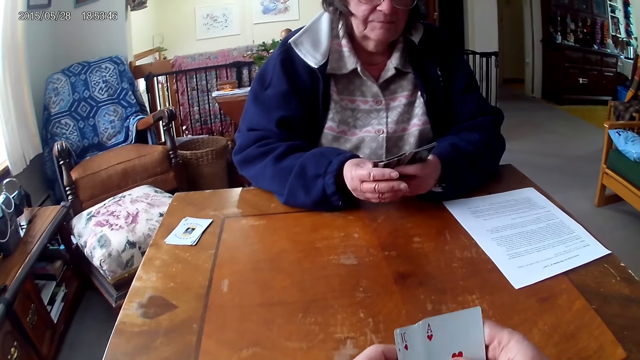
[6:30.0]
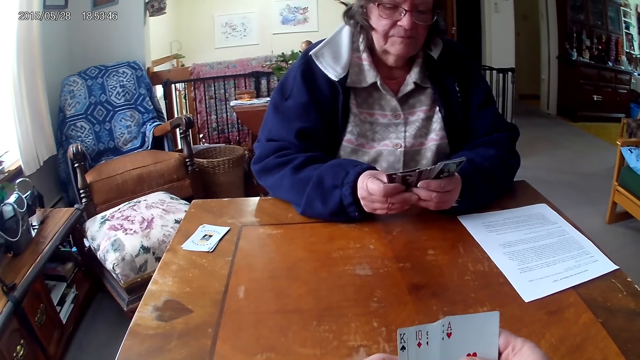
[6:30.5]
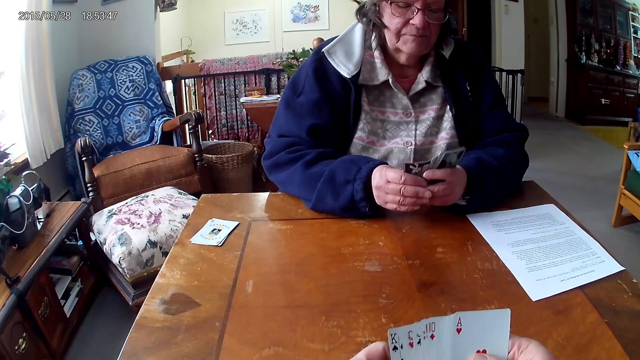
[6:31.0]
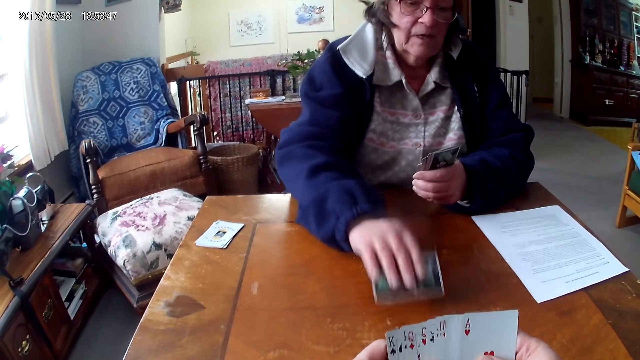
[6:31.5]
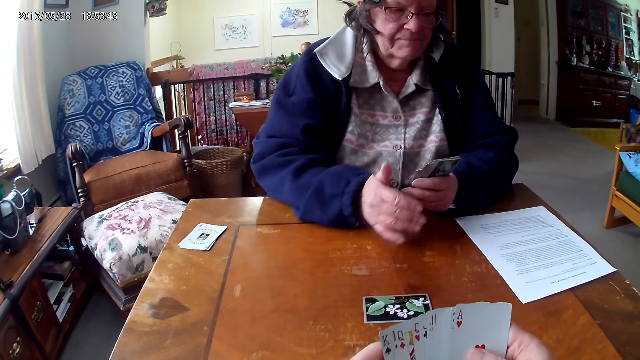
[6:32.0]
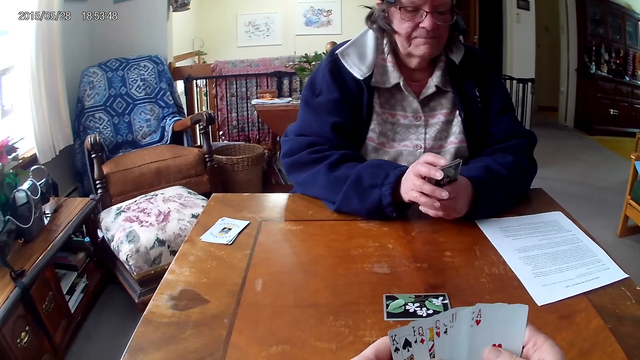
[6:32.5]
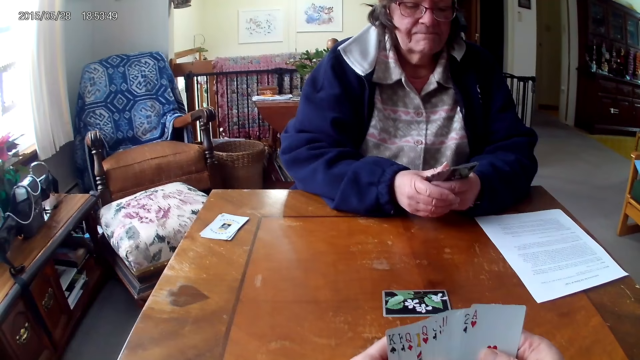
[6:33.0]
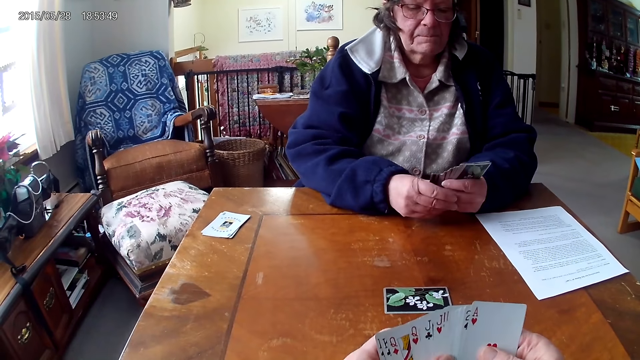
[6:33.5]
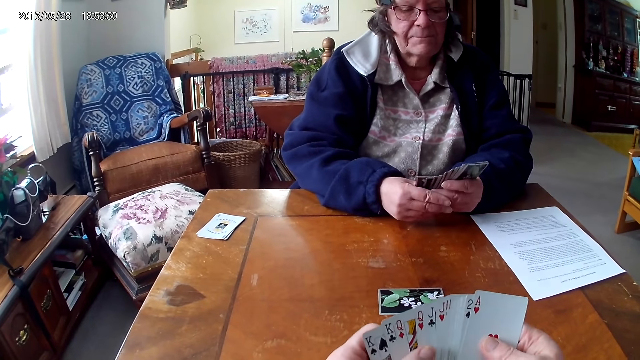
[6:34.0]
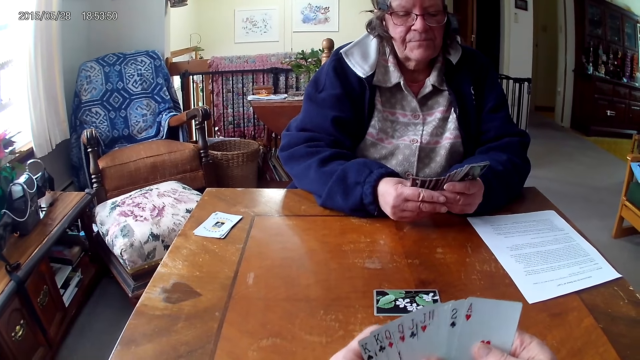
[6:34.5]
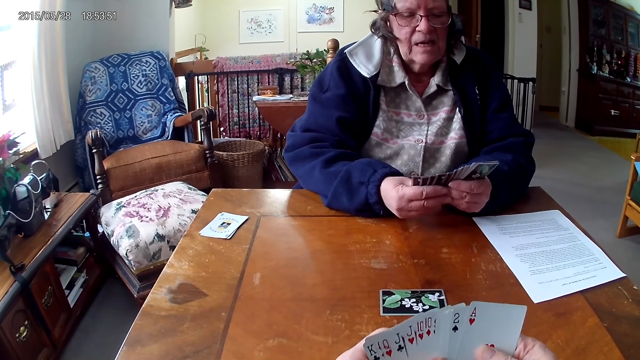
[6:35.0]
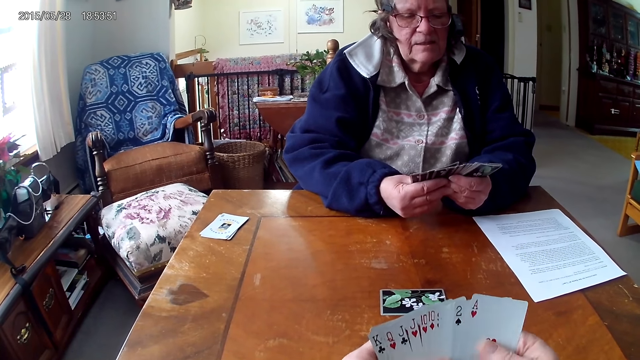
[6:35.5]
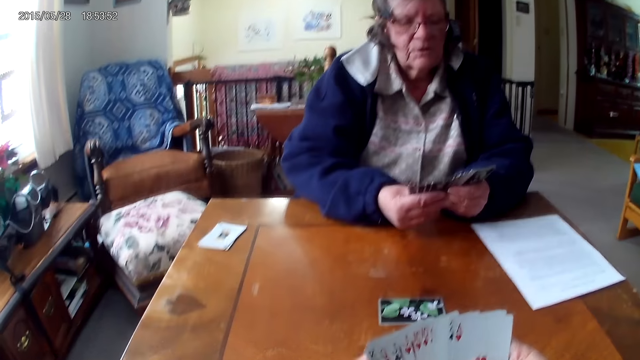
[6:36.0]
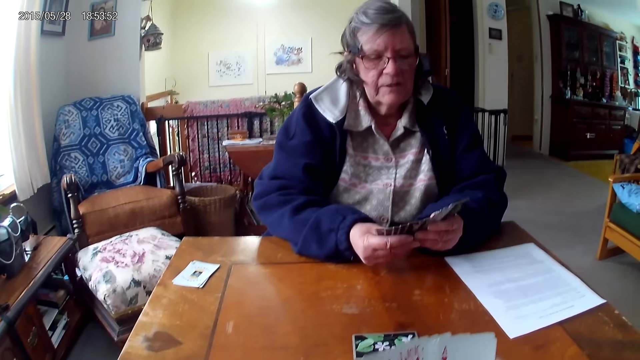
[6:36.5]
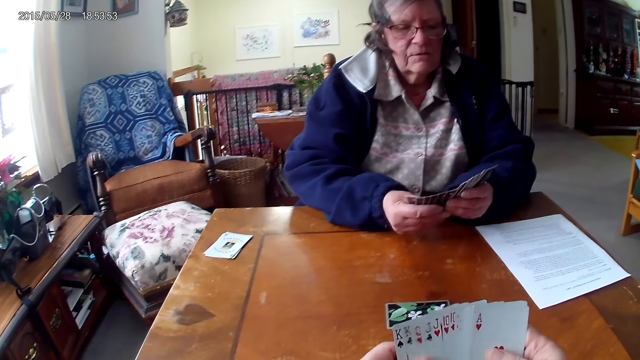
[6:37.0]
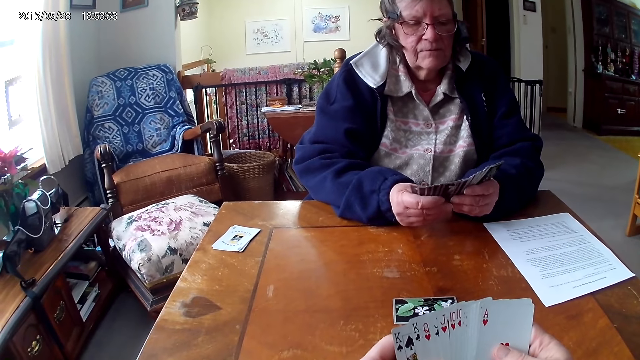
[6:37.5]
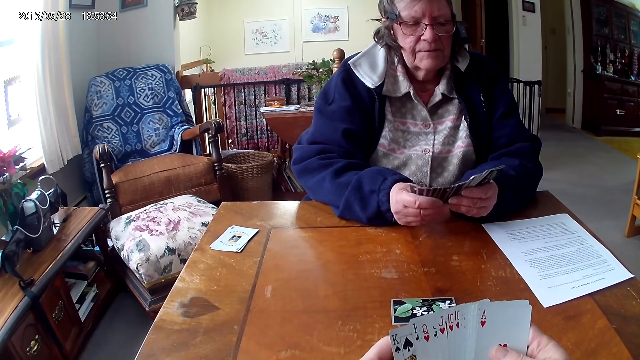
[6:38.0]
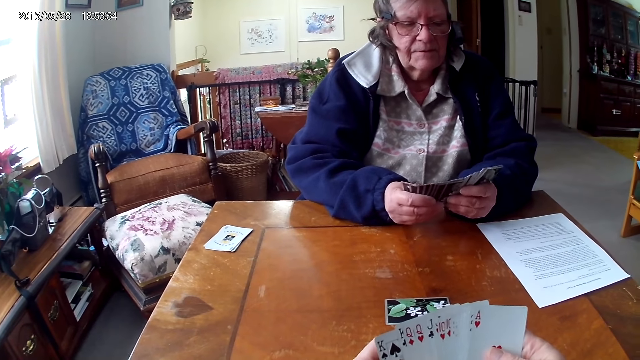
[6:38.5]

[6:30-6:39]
A person puts a card on the table. The camera wearer puts cards on the table.

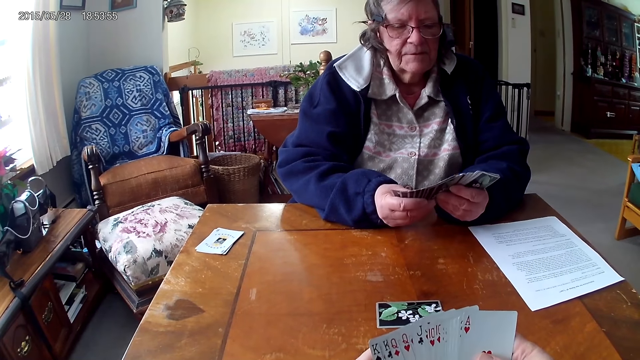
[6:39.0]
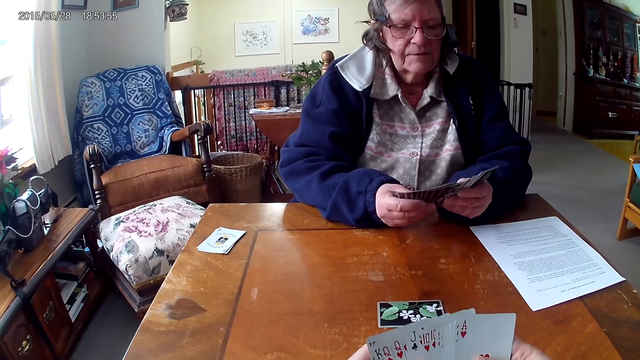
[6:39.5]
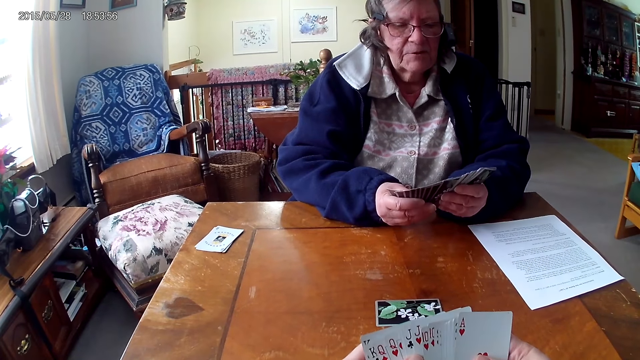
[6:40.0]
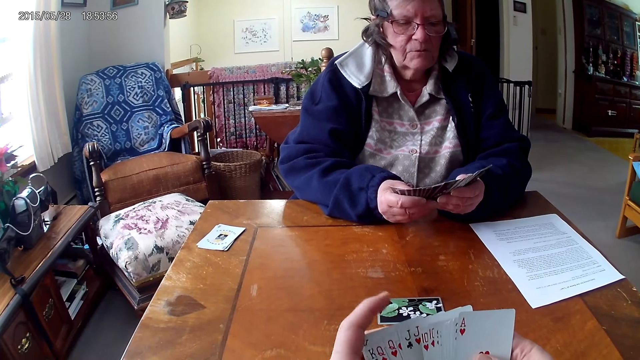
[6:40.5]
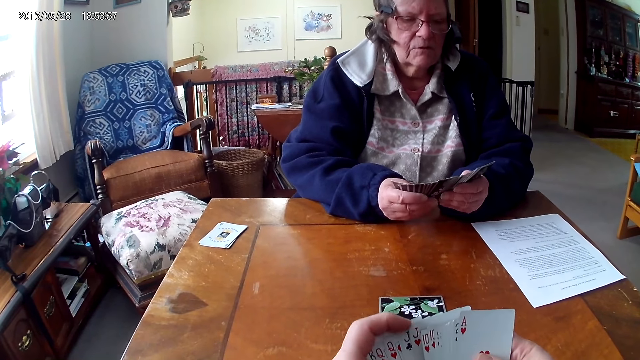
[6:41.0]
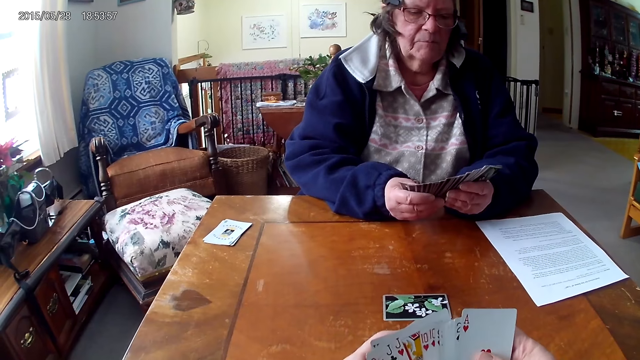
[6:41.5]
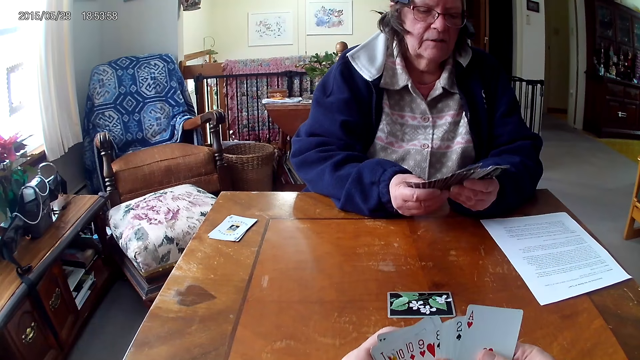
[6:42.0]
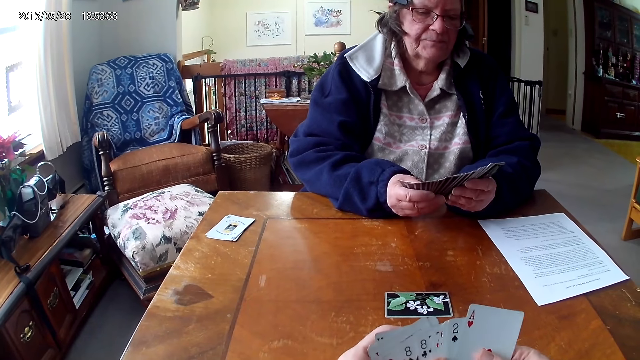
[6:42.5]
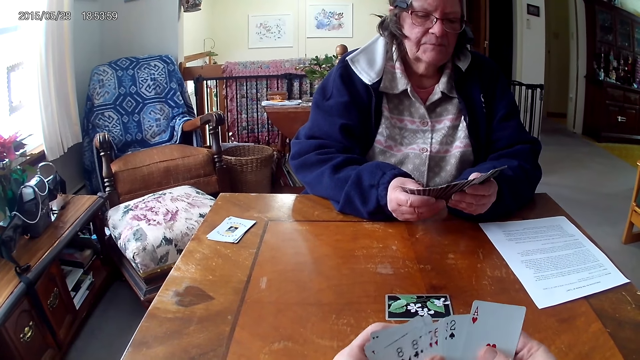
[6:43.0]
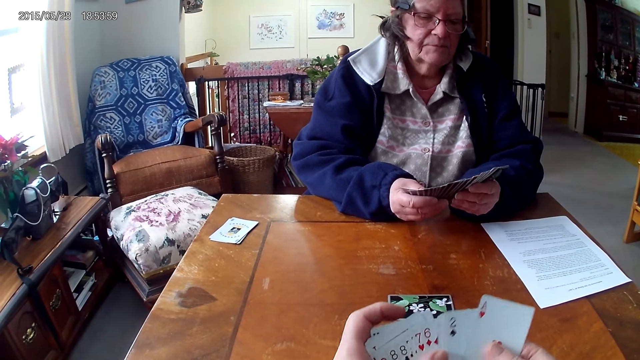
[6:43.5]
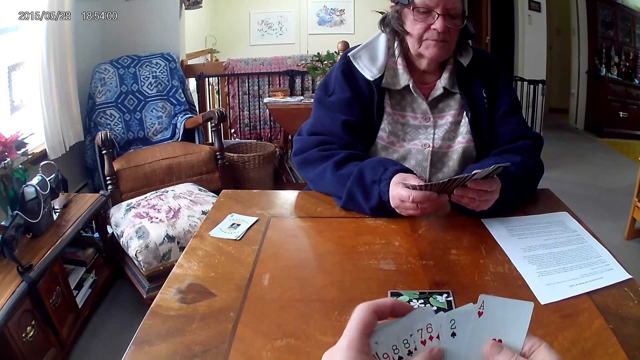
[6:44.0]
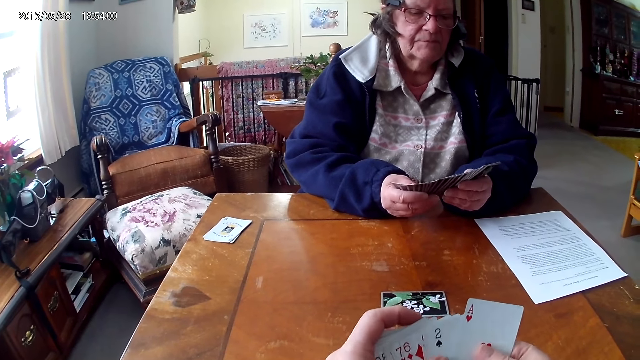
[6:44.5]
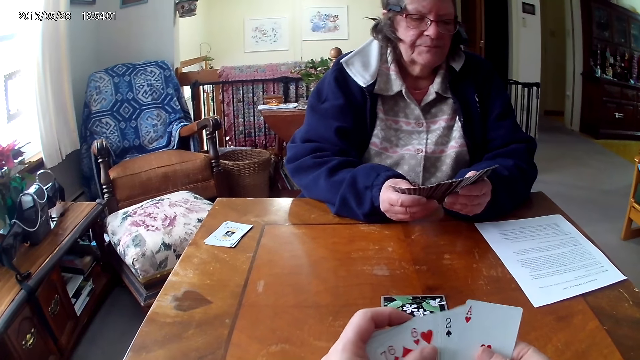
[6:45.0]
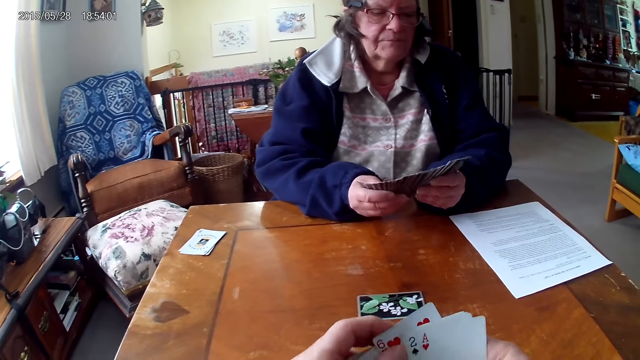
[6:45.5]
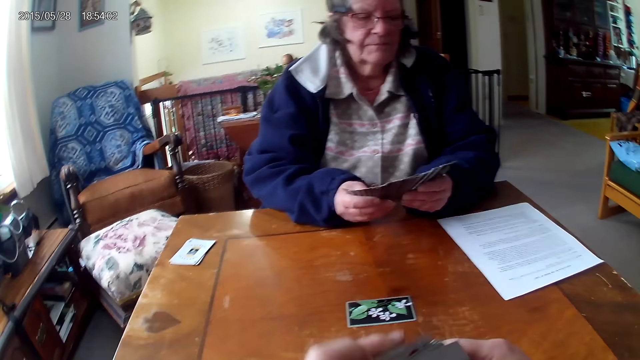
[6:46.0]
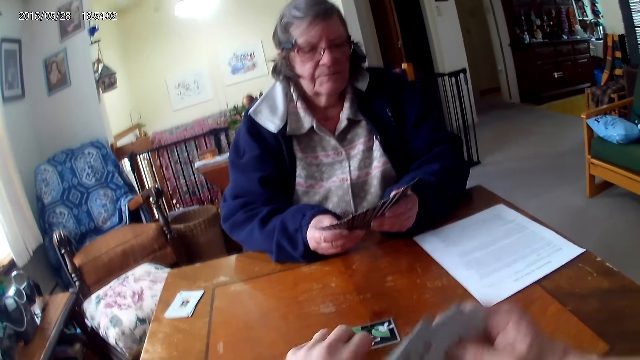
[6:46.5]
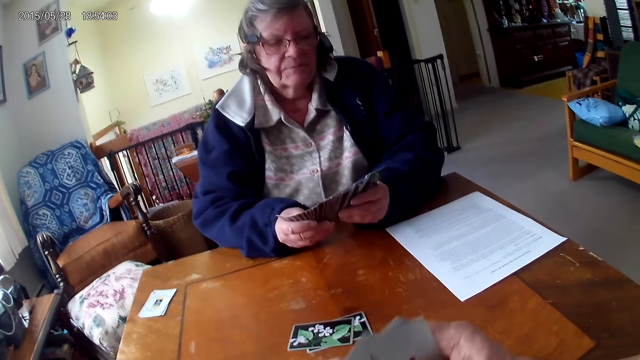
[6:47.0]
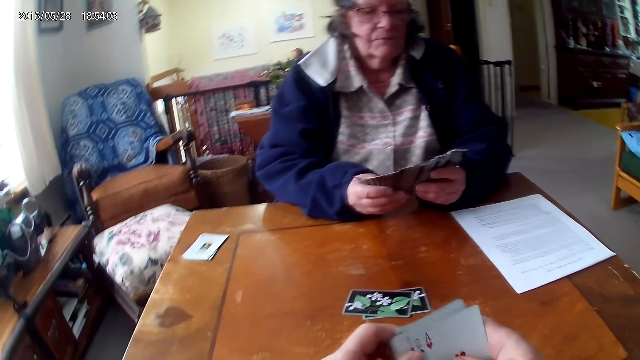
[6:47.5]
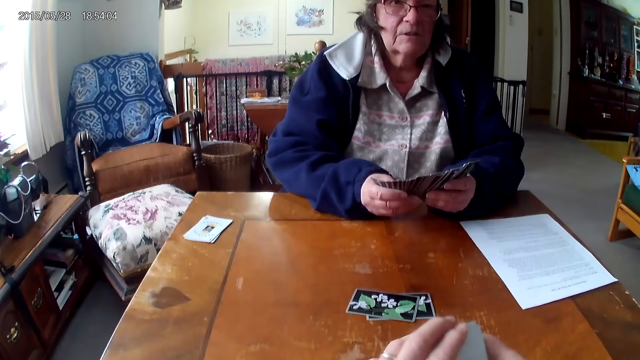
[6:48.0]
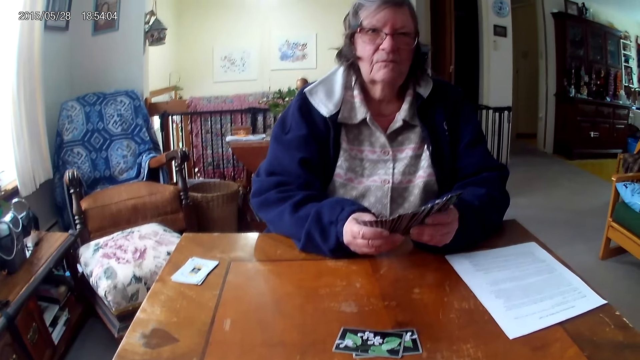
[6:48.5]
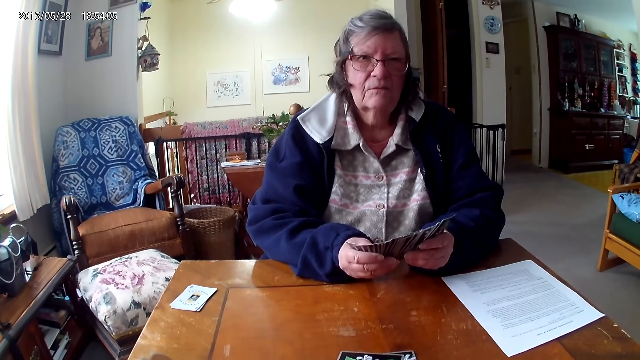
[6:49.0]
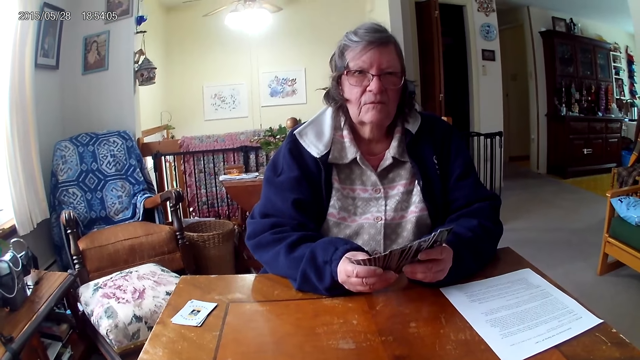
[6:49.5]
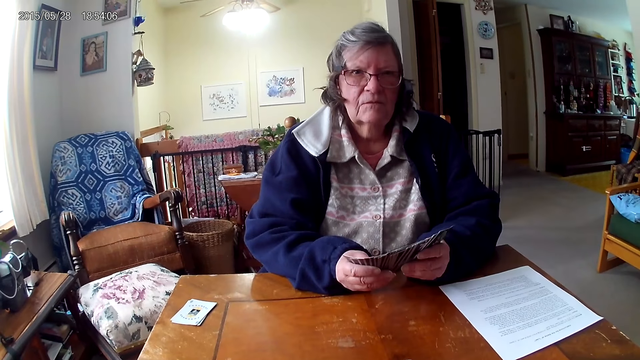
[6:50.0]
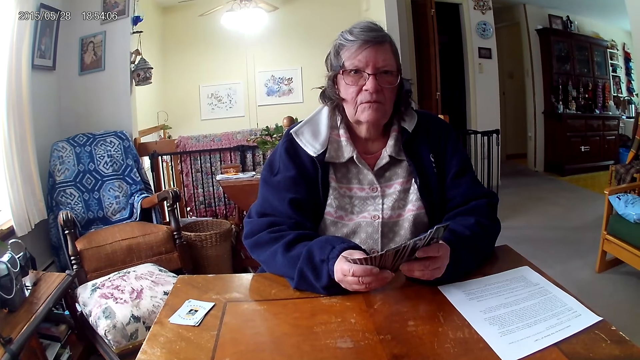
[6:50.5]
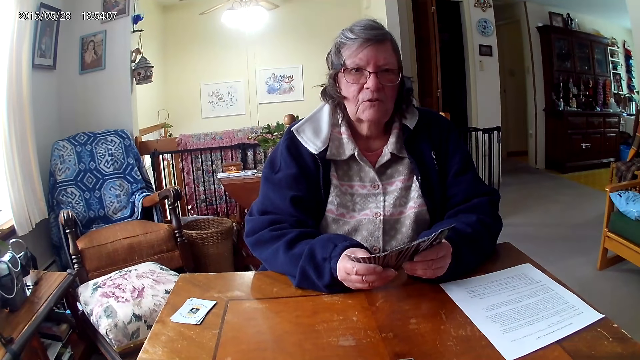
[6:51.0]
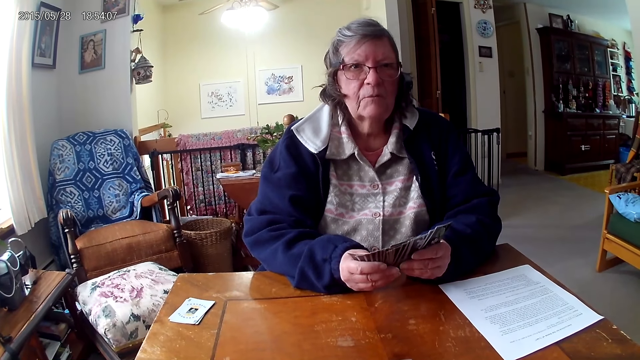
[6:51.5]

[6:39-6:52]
The camera wearer arranges cards in her hands. She puts a card on the table.
